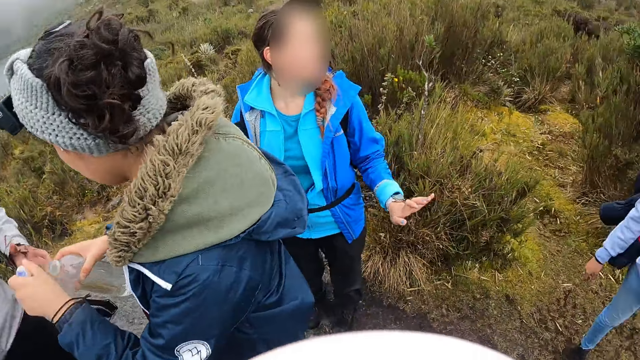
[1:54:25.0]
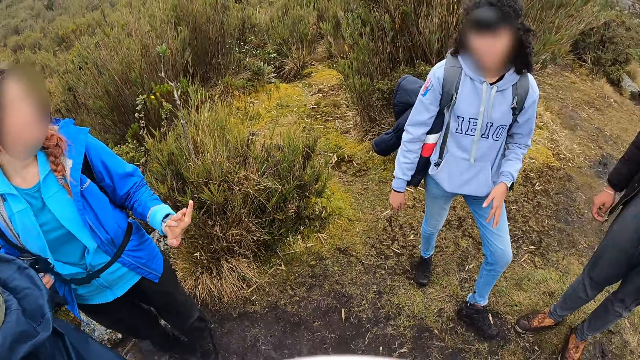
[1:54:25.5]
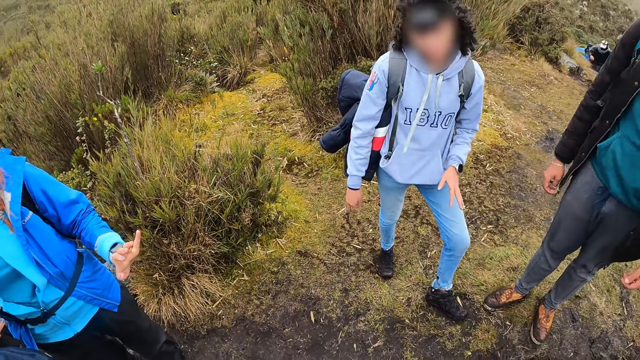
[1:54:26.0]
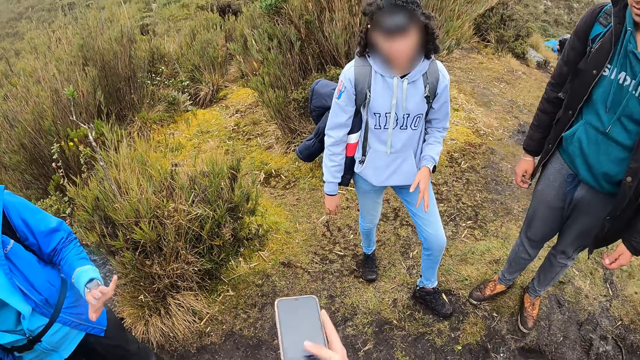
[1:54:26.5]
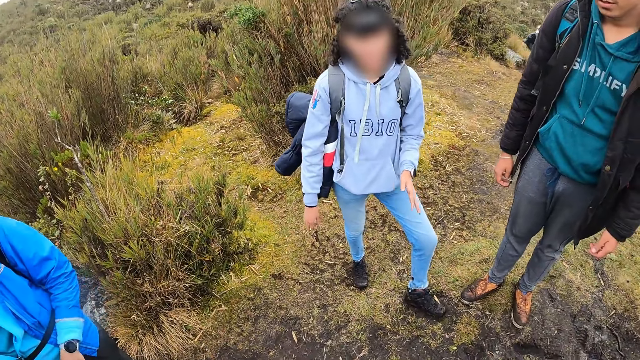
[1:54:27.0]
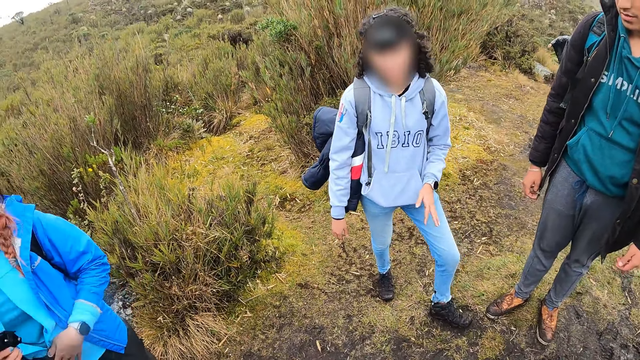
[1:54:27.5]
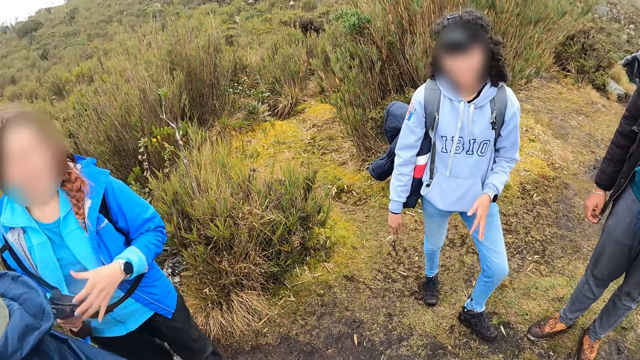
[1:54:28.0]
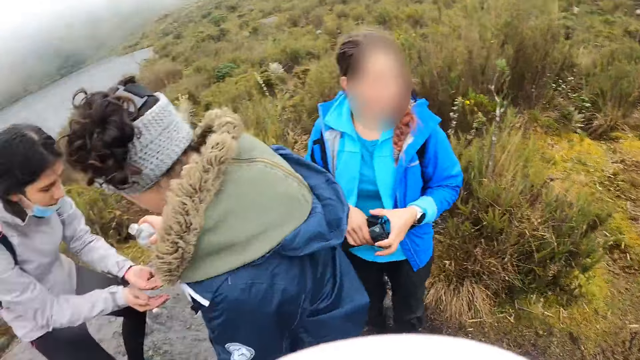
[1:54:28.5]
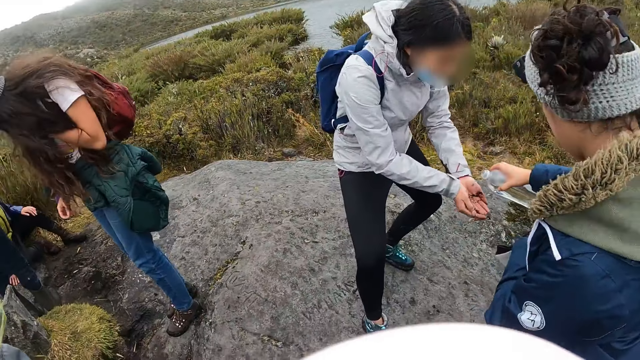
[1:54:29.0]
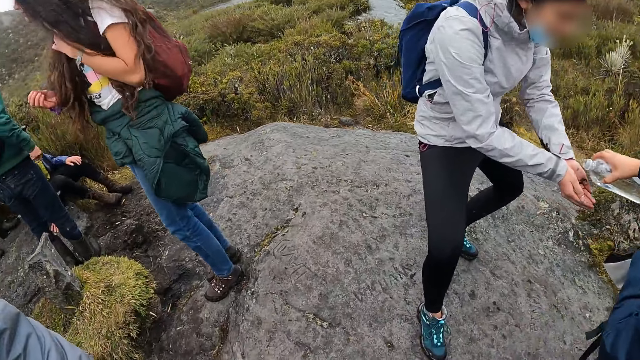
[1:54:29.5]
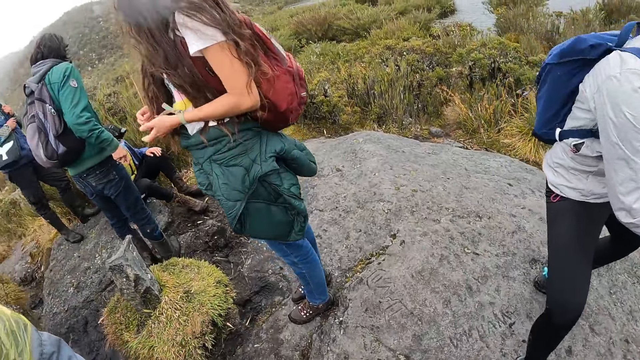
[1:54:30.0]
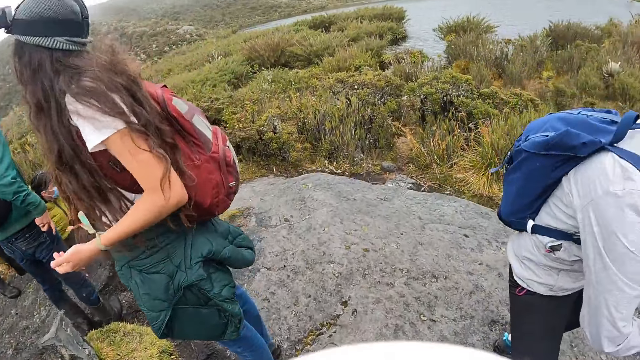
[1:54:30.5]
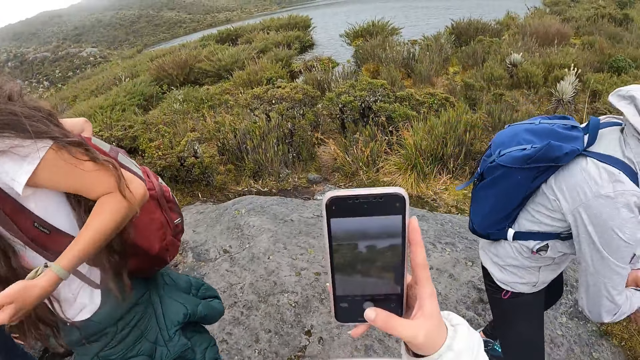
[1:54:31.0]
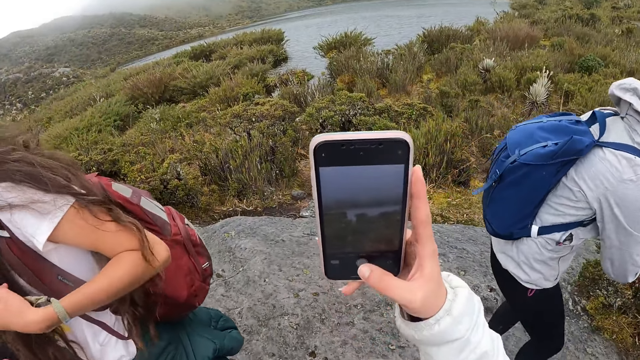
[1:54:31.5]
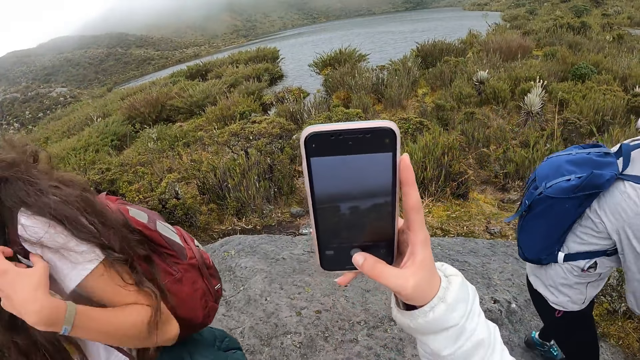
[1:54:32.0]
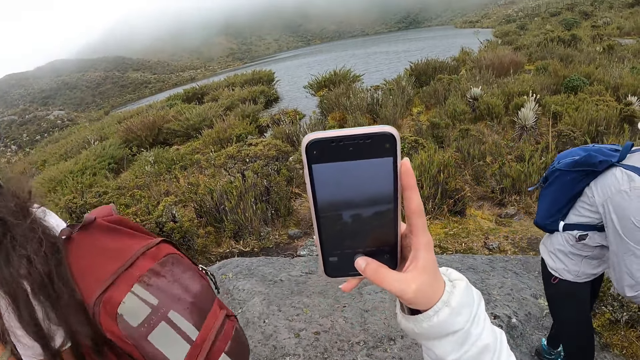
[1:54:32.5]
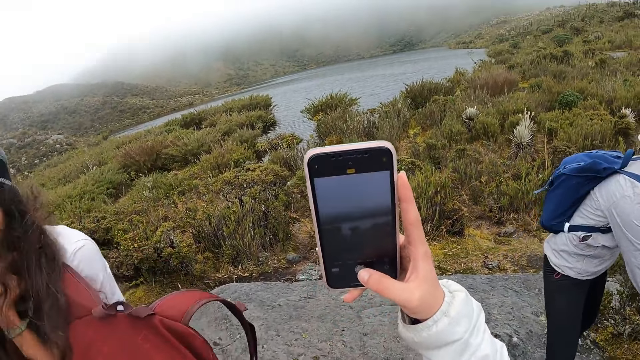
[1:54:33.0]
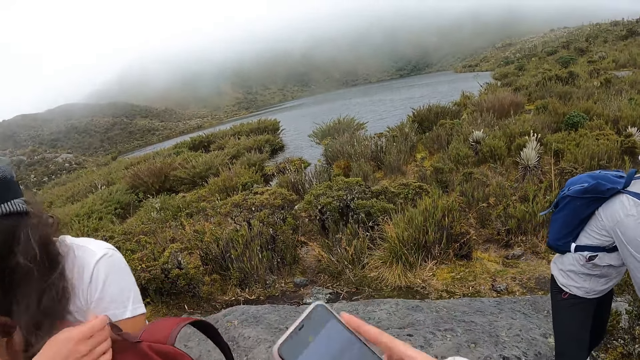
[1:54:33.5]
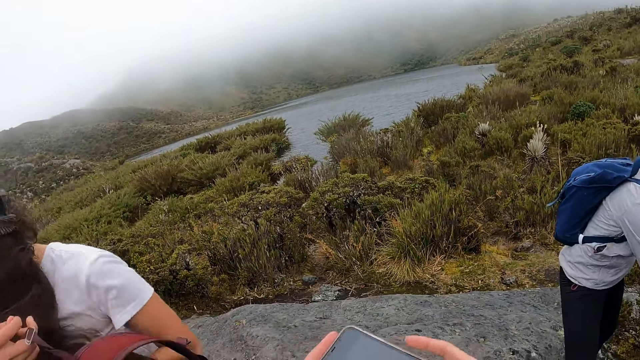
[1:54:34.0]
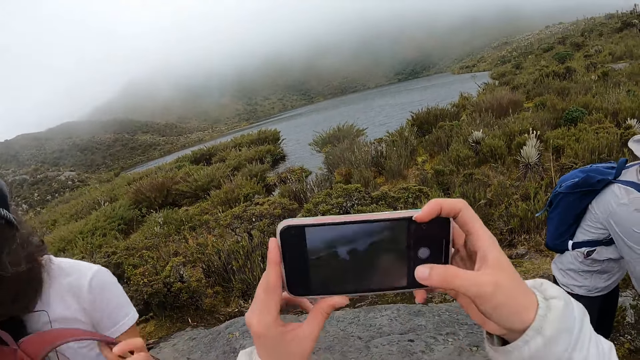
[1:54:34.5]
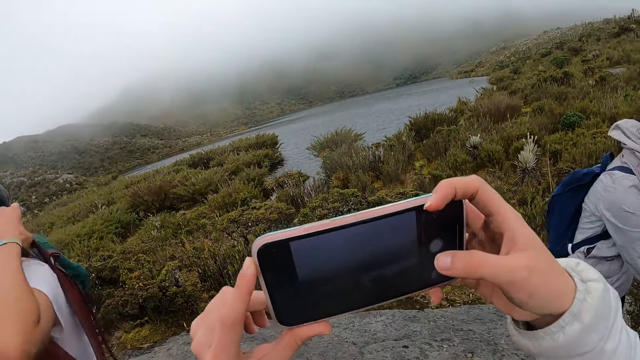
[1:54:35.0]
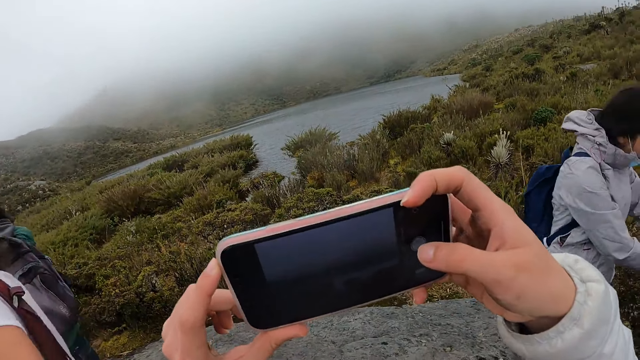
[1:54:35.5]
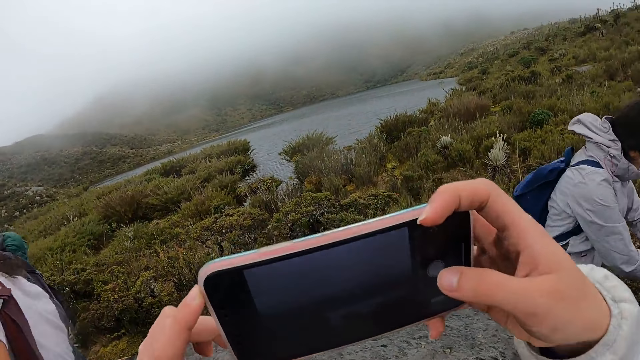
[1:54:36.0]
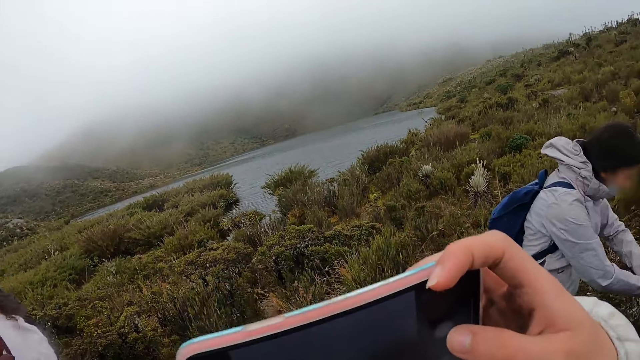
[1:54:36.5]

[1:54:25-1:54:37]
A woman pours water on the hands of another woman from the water bottle in her right hand. The camera wearer climbs the rock. She takes a picture of the river with the phone in her right hand. She takes a picture of the river with the phone in both hands.

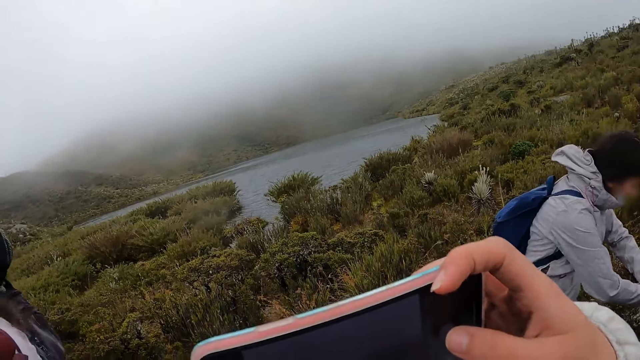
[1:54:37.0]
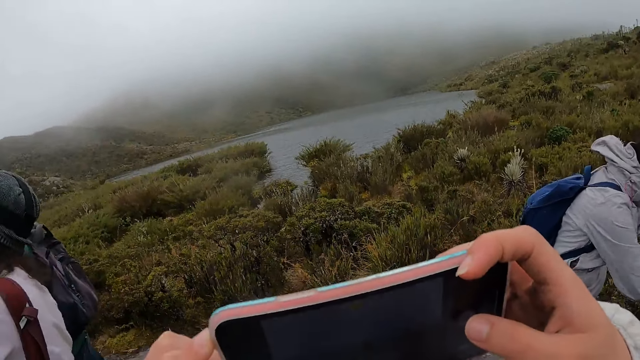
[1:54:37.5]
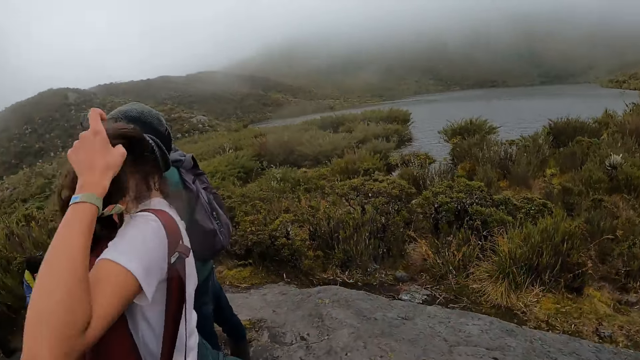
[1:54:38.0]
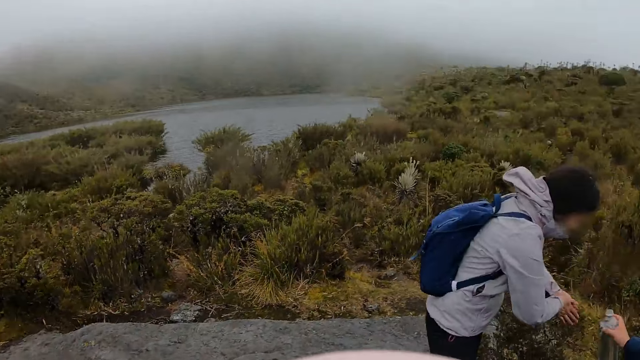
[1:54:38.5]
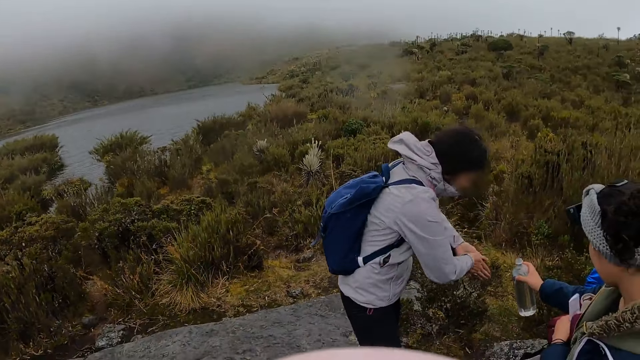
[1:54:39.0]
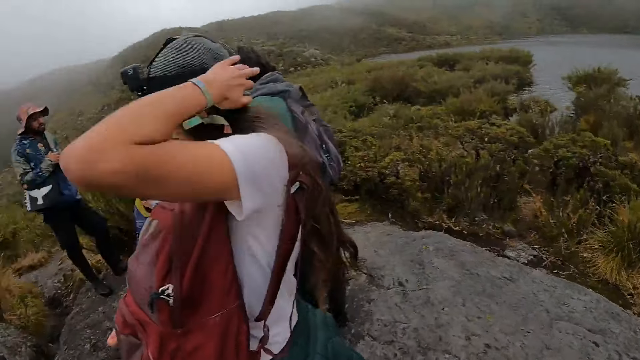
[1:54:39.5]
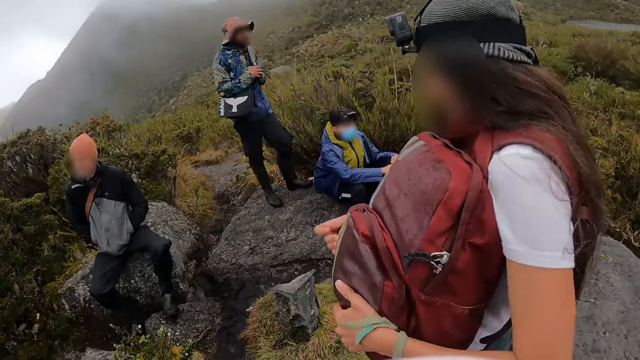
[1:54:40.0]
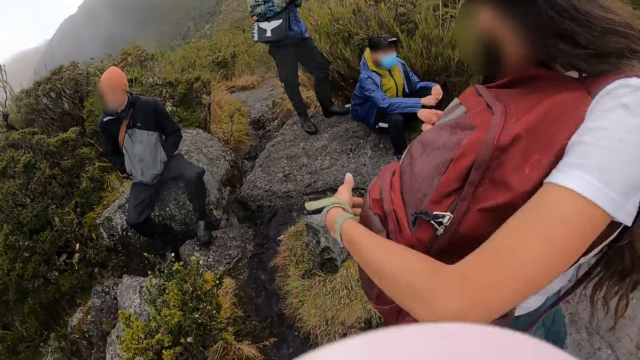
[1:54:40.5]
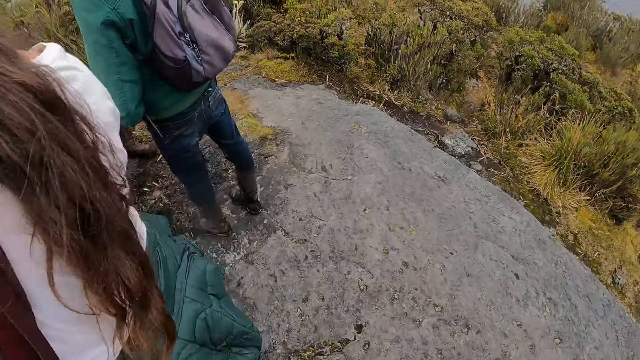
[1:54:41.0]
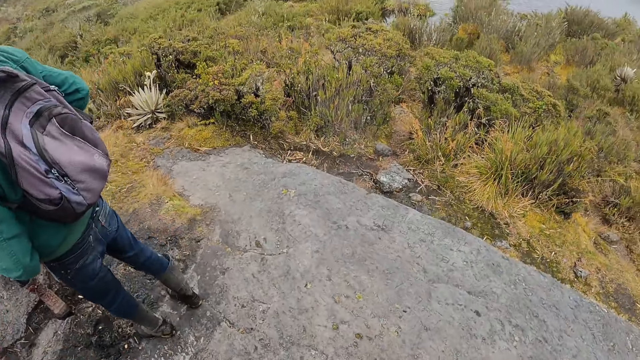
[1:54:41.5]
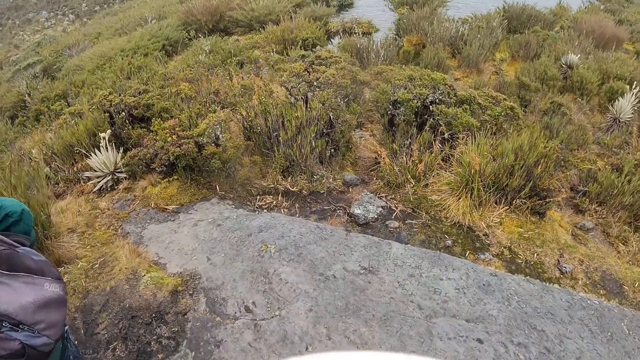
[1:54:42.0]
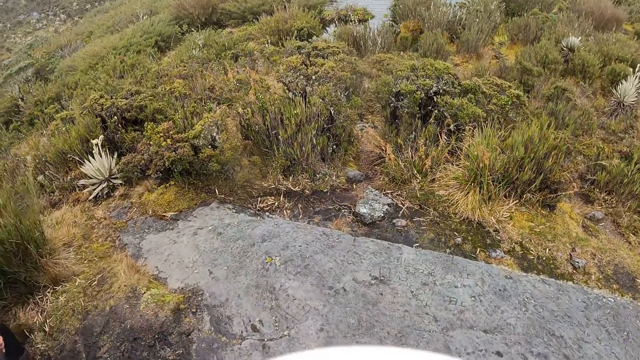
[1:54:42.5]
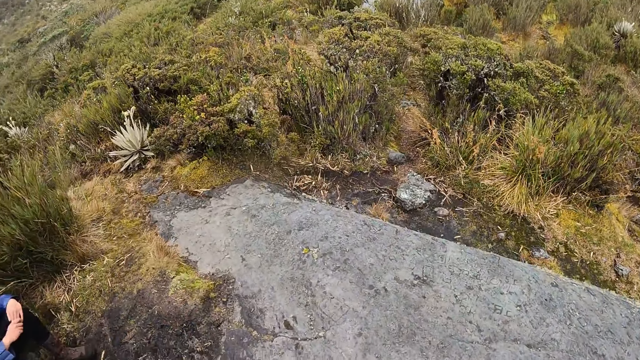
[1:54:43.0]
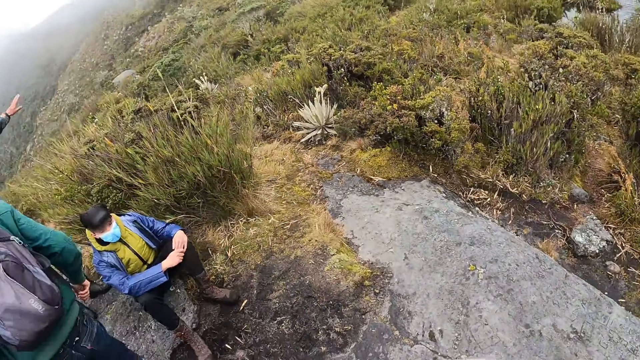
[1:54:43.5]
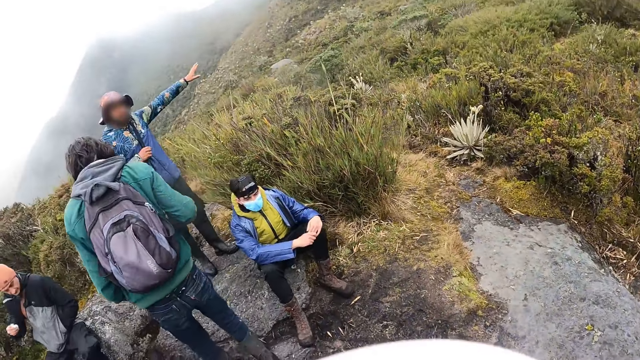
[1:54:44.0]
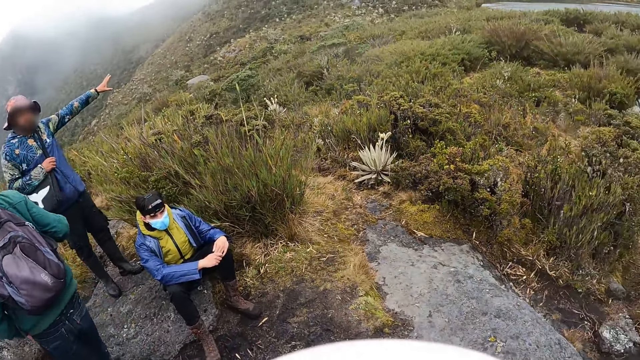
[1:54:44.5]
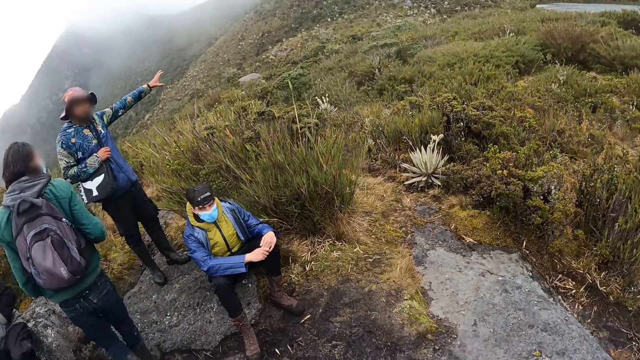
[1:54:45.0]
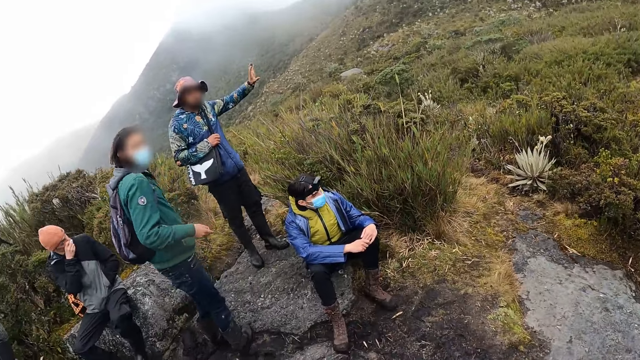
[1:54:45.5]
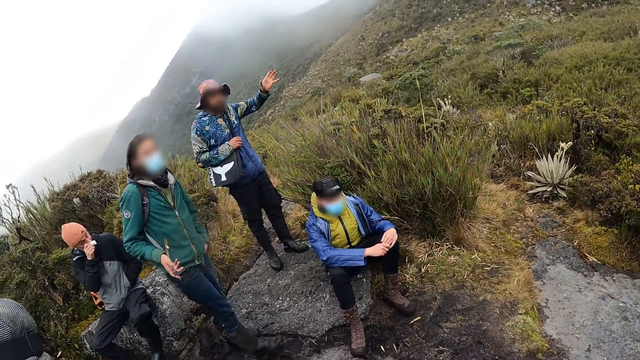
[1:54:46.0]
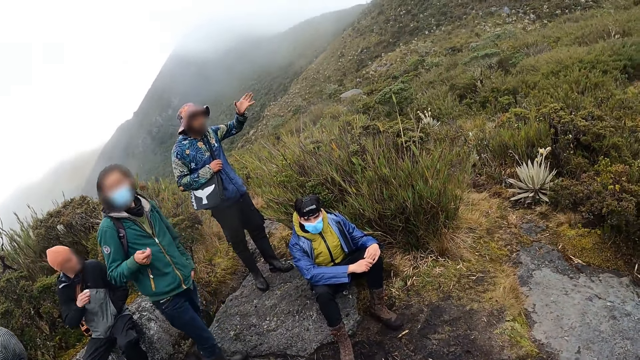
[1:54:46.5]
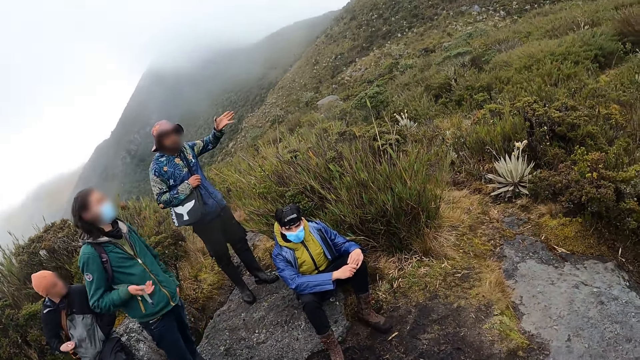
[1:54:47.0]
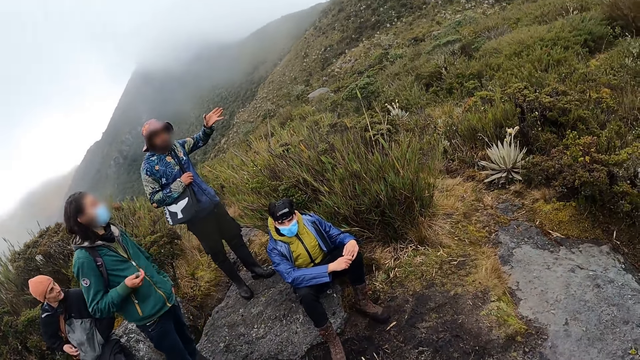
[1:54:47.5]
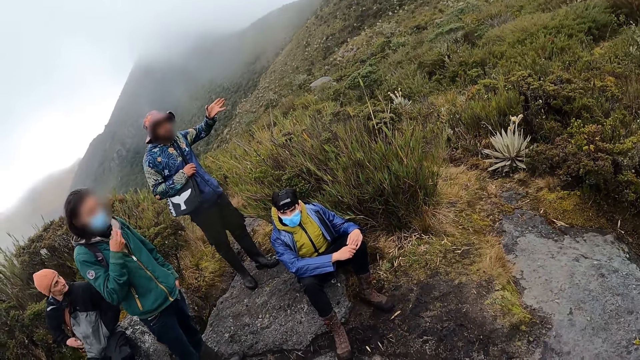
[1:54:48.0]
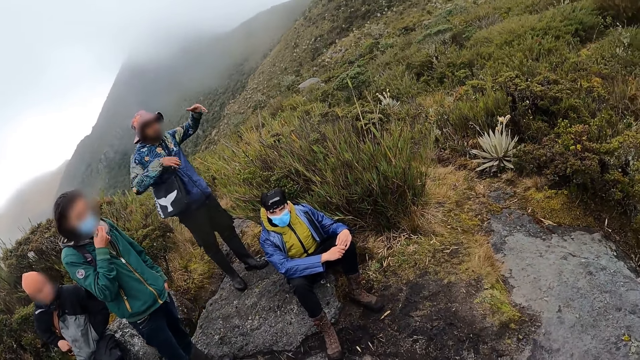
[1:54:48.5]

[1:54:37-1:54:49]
The camera wearer looks around. The woman rubs both hands together. A man points to the river with his left hand. The man interacts with the camera wearer.
